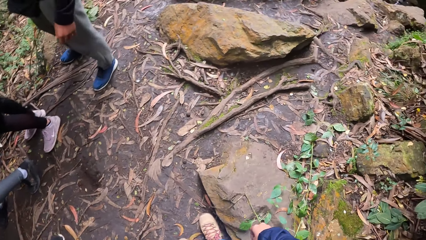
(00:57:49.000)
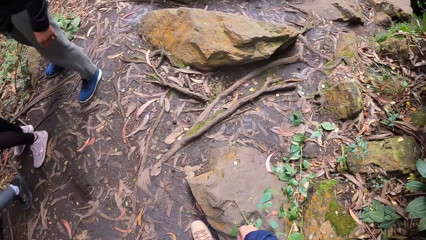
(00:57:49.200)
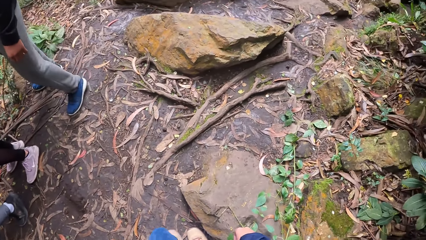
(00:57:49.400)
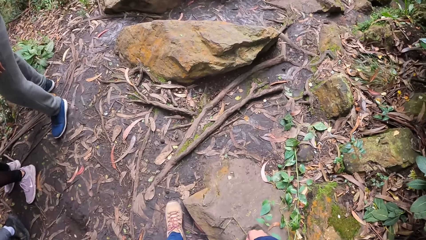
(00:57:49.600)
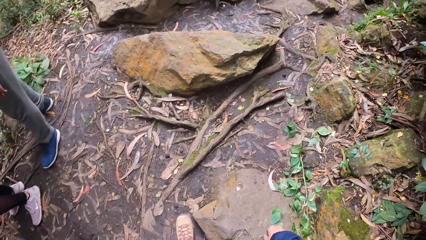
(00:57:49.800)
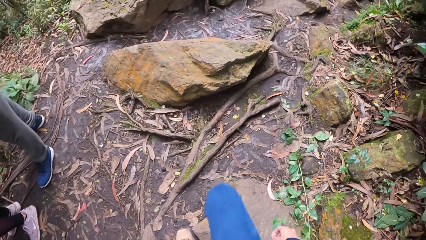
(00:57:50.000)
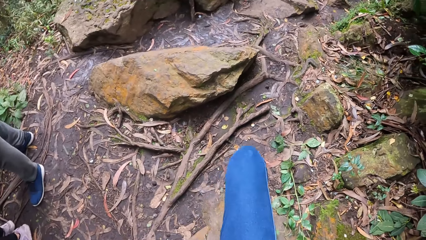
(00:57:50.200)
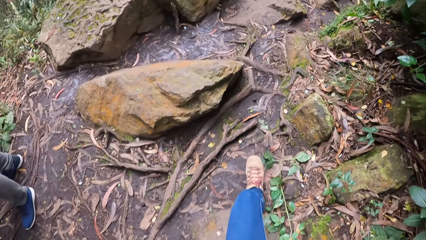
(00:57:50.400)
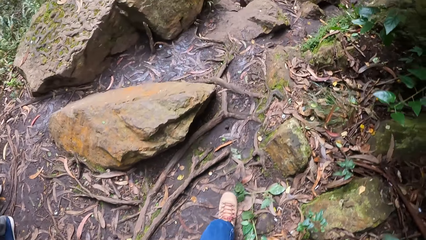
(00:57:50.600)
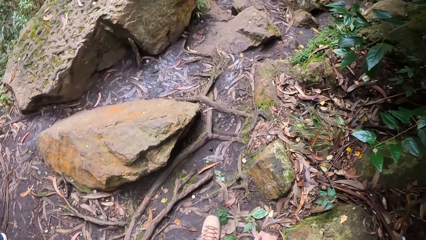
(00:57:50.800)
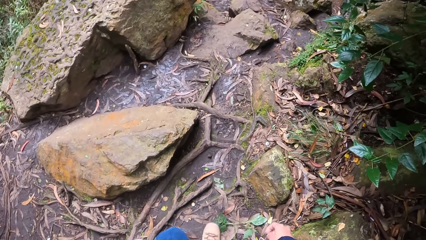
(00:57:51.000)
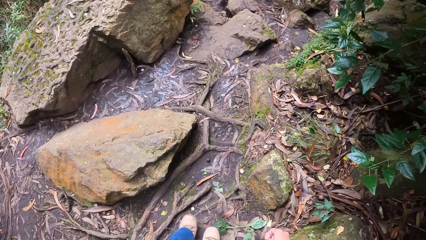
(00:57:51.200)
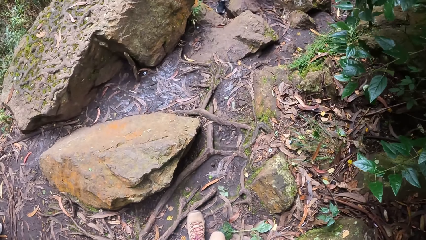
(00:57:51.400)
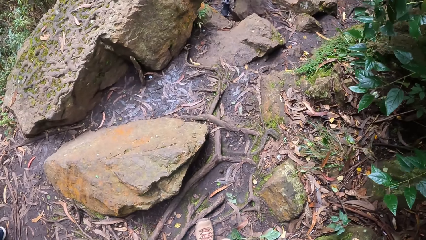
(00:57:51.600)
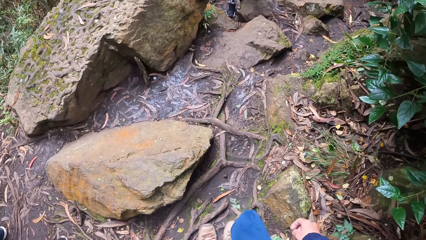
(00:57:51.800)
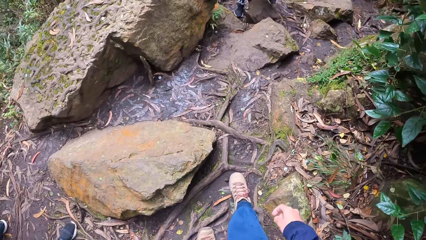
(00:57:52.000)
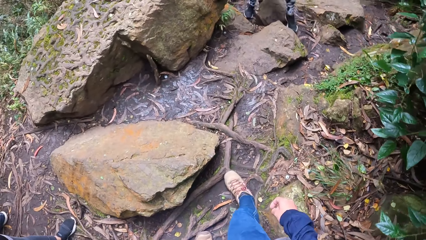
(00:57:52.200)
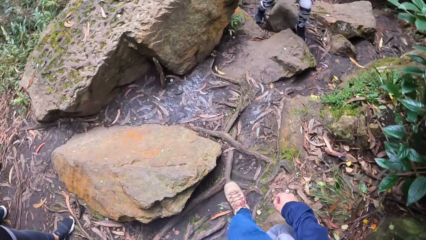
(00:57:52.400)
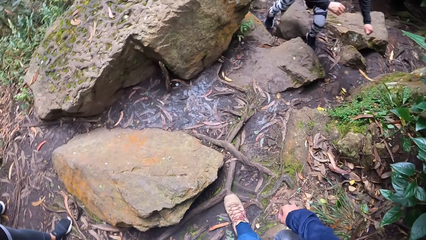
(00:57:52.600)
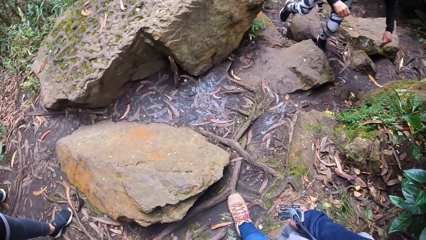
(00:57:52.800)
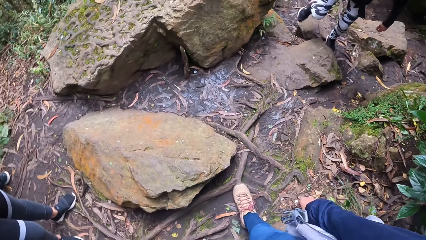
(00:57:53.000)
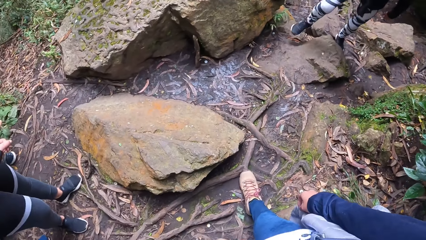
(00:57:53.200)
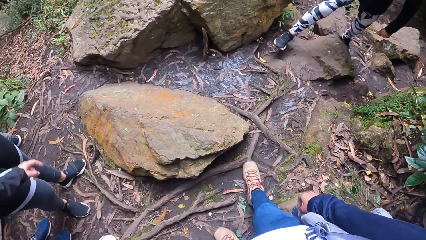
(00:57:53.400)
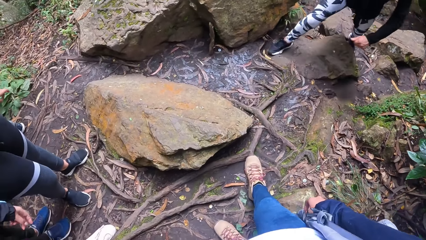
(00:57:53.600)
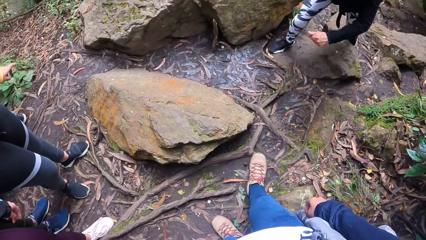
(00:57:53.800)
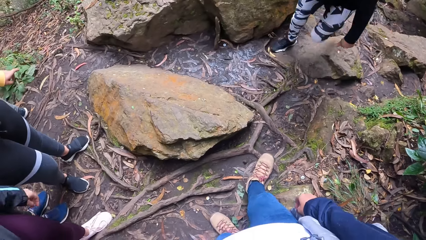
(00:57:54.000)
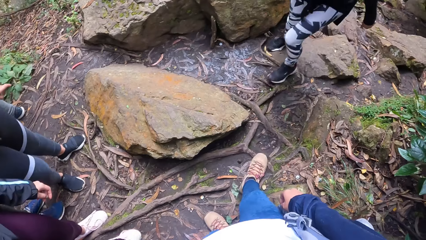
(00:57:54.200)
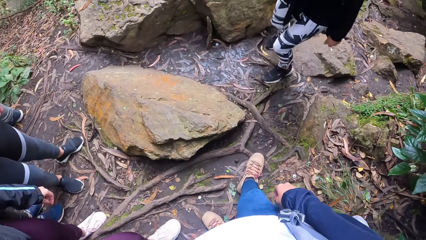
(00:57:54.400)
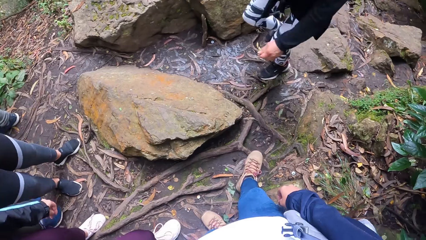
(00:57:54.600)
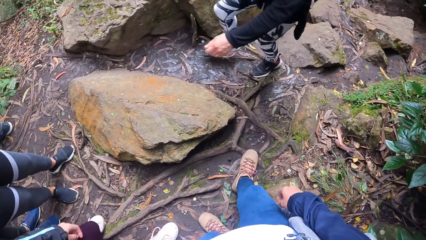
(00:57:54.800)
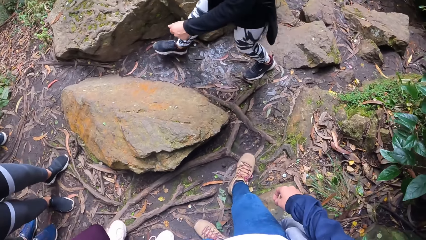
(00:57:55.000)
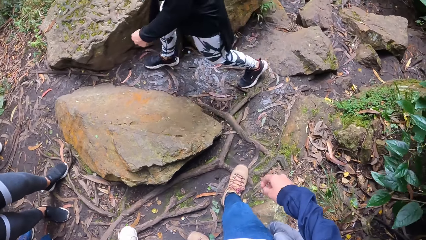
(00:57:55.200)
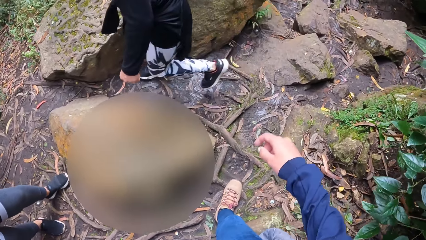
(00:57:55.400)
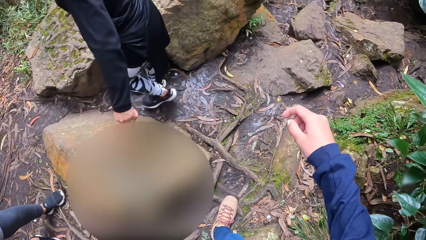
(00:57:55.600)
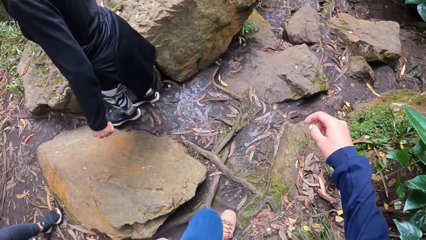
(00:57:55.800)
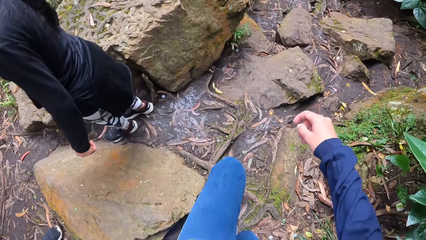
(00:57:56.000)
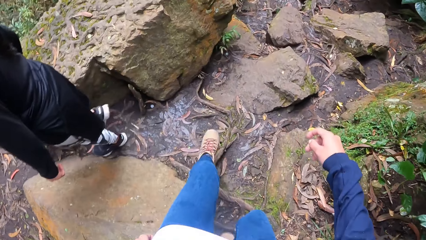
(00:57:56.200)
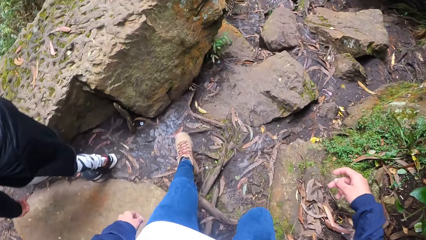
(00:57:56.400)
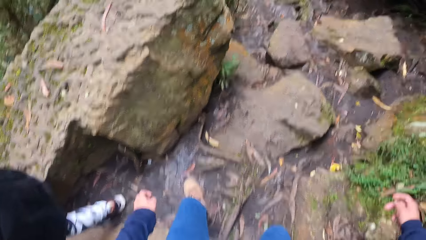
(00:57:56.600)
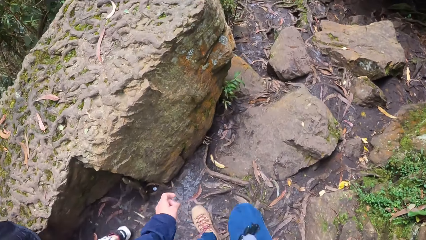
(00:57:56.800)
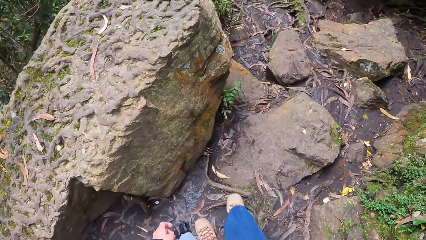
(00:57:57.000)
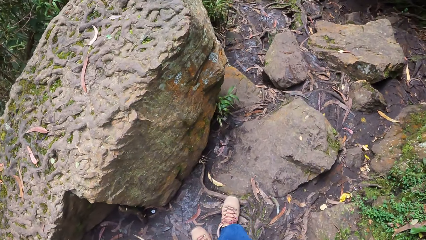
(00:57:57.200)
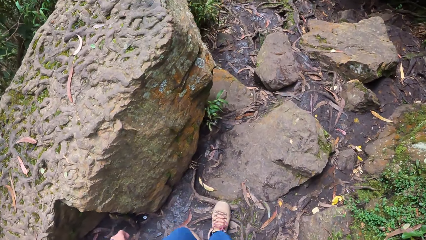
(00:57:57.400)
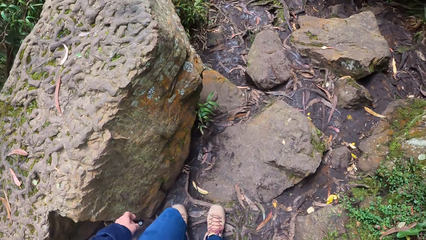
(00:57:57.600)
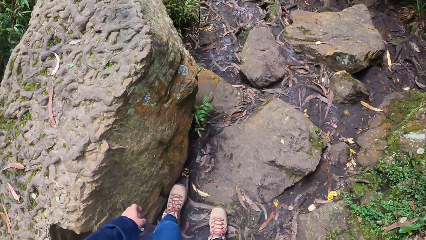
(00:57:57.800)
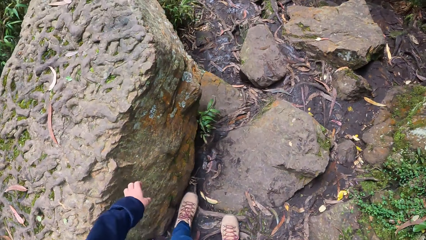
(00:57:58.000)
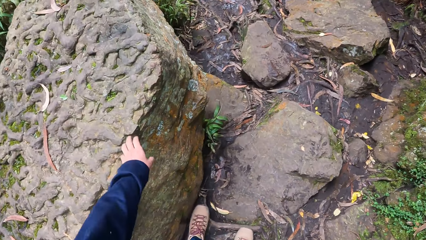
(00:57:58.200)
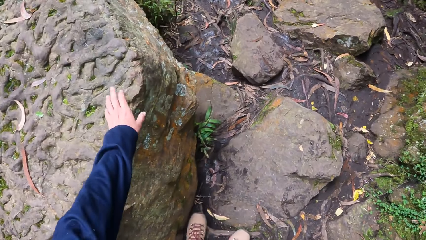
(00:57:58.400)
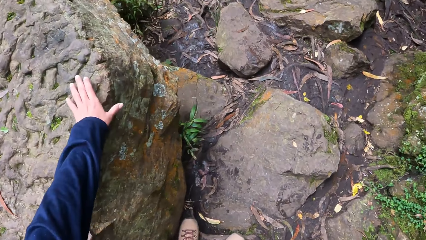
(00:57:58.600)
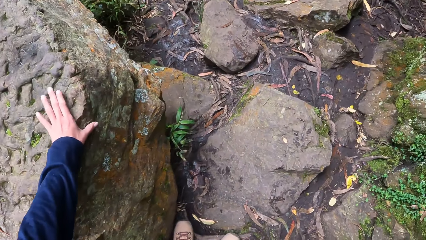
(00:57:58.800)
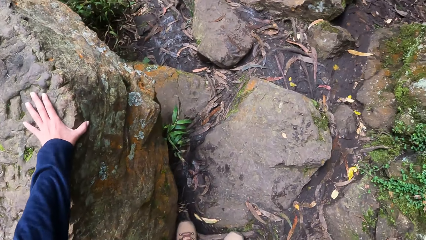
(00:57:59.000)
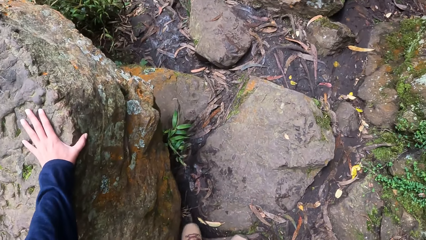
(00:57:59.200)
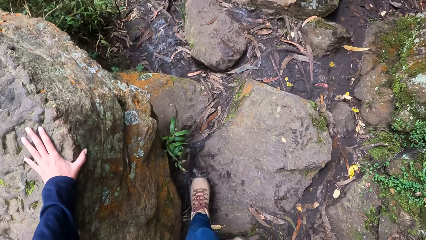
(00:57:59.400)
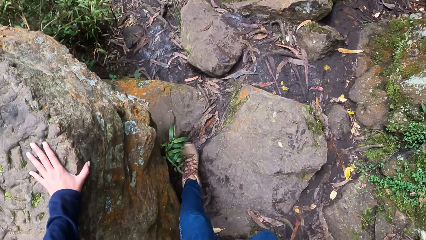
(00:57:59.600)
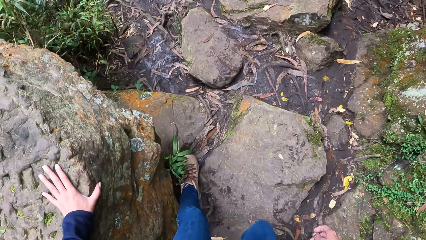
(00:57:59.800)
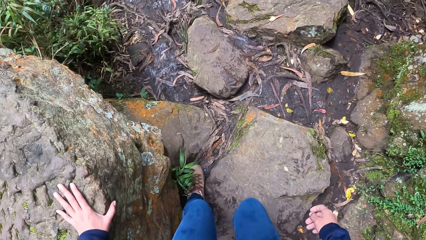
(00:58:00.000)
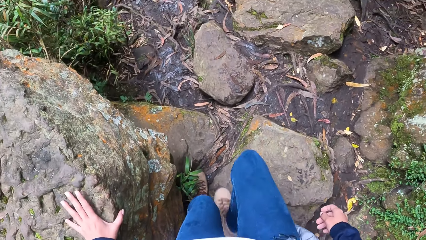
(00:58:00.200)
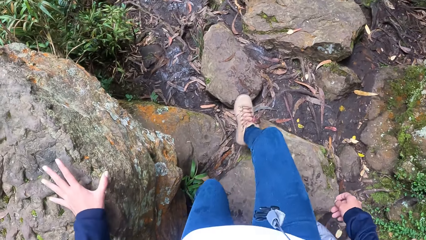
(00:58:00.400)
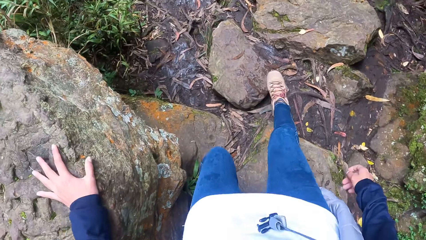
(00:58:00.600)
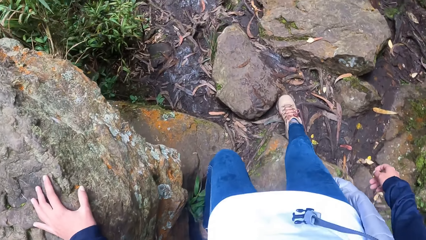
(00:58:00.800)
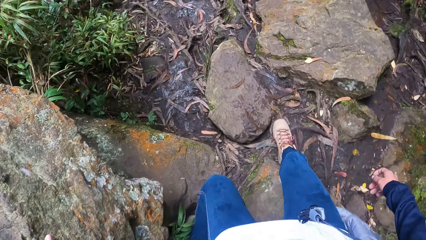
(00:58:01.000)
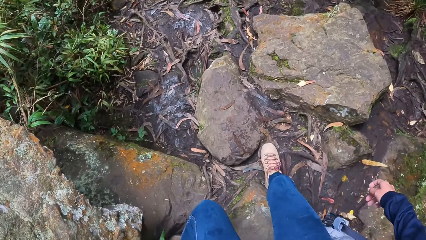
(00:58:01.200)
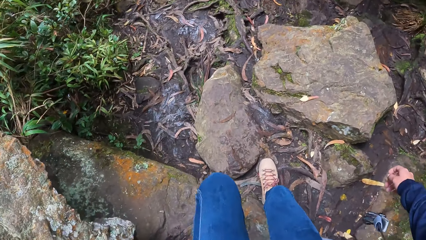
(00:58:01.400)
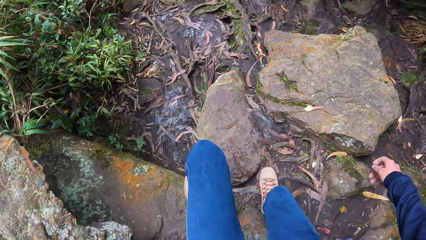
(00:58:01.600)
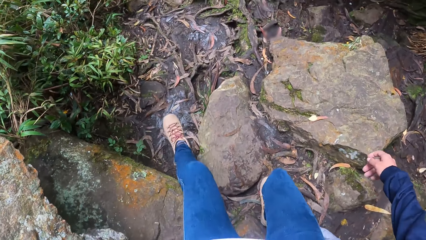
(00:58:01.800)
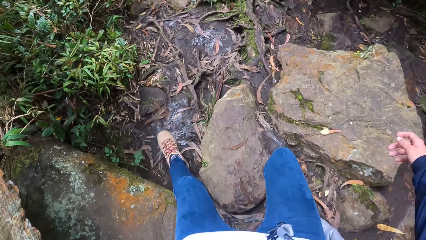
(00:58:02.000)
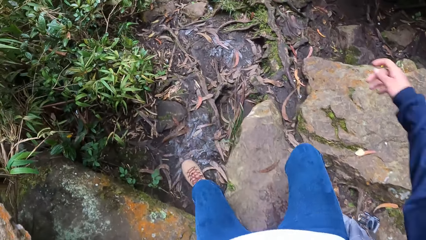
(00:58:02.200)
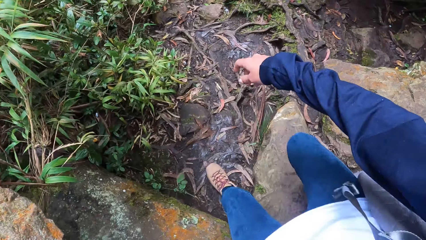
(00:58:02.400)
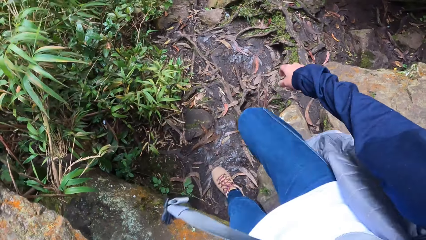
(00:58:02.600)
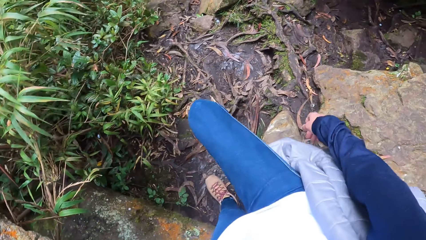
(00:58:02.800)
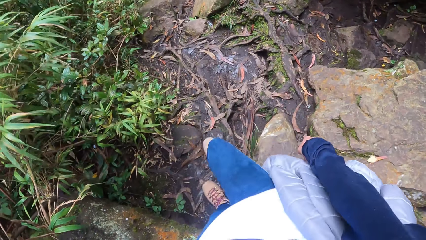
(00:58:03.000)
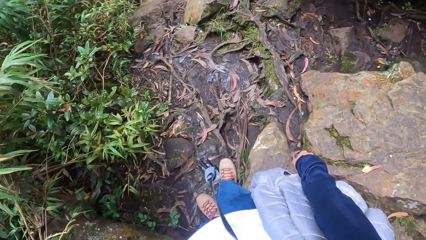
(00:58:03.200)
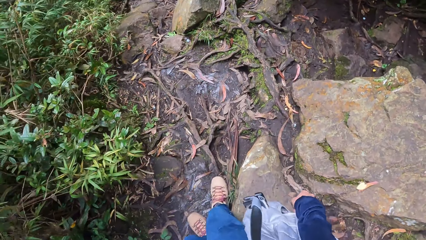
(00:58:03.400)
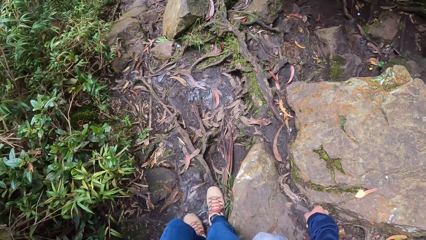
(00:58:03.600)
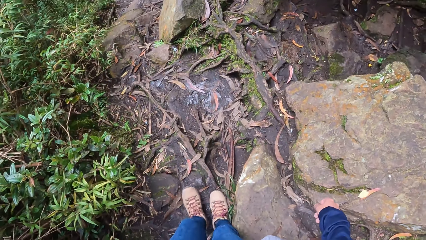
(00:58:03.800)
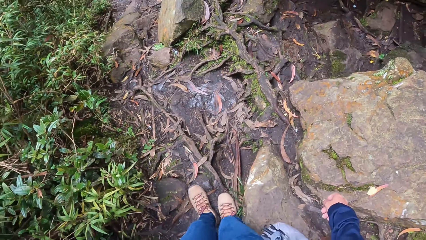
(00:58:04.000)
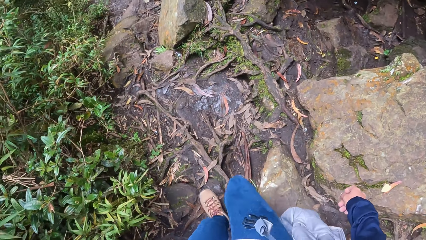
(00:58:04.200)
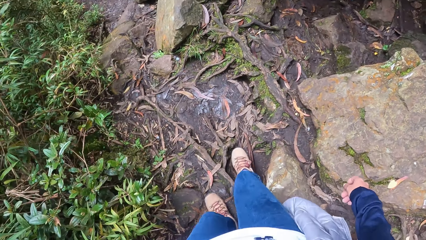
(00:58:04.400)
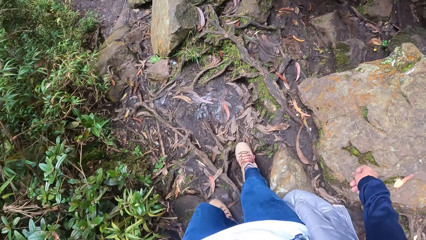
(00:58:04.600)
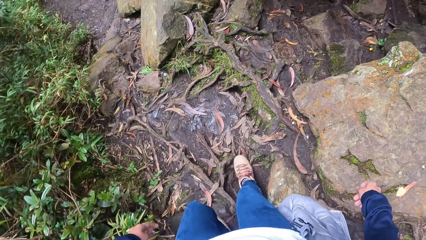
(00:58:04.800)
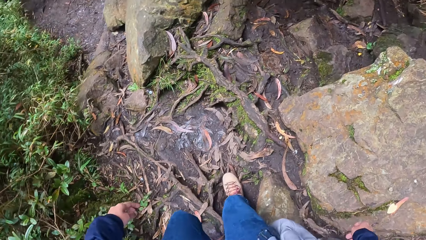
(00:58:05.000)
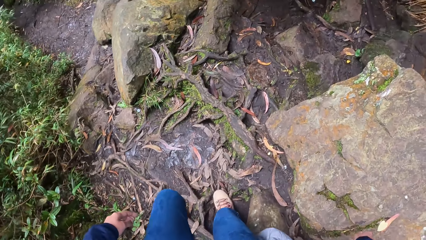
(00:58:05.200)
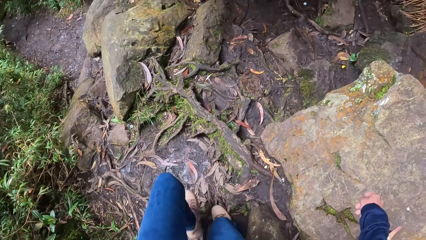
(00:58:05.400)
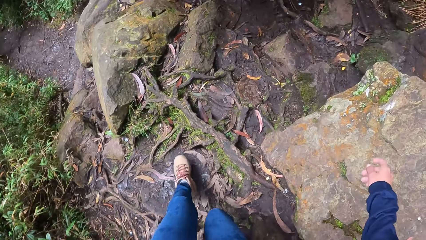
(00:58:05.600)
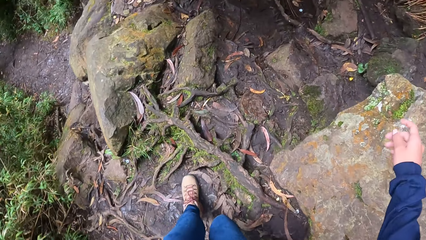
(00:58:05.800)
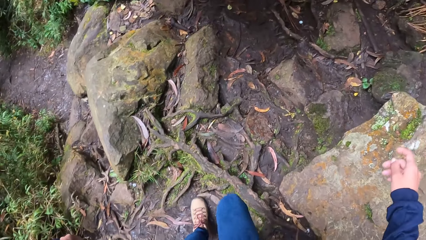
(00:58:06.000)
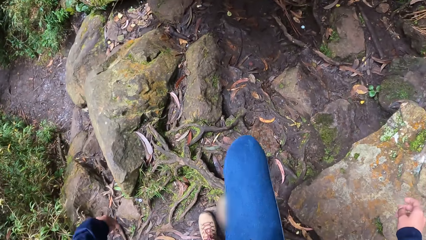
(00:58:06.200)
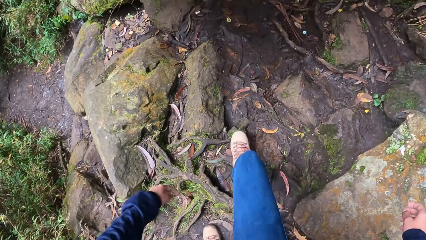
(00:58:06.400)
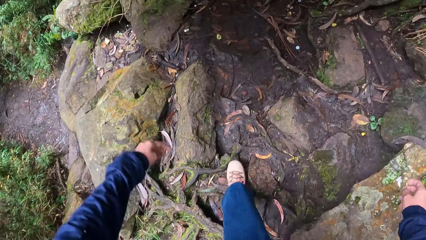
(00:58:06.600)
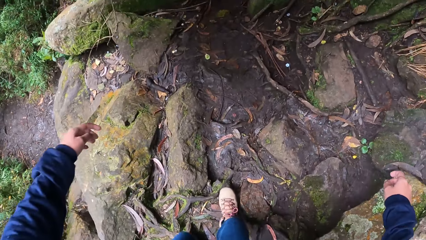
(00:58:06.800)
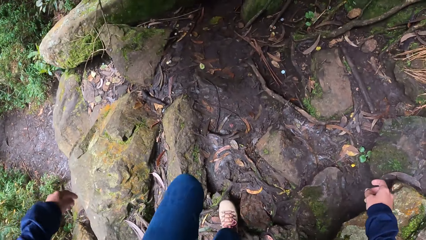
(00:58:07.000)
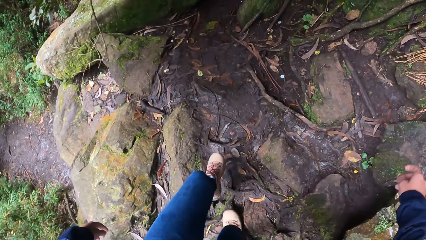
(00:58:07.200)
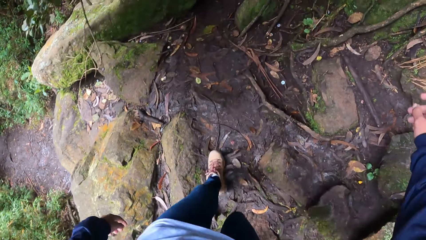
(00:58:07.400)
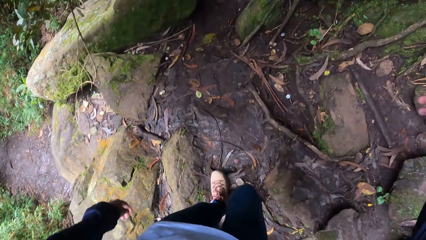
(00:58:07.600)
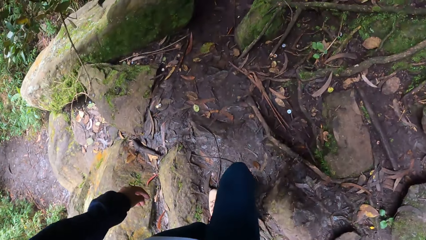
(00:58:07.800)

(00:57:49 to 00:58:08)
The camera wearer walks around the forest. She stares at a rock. She walks around the forest. She places her left hand on the rock.
